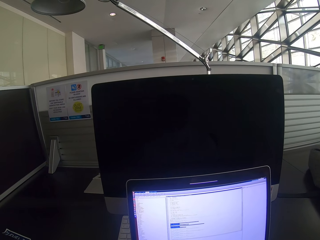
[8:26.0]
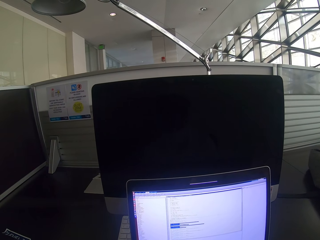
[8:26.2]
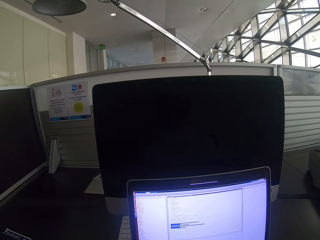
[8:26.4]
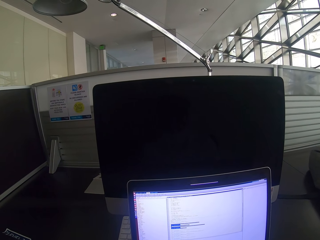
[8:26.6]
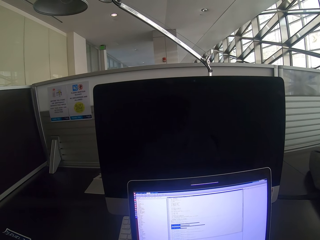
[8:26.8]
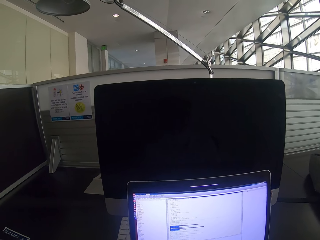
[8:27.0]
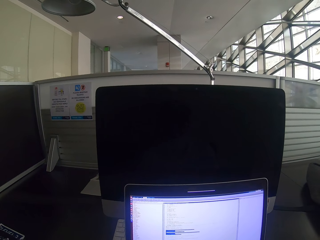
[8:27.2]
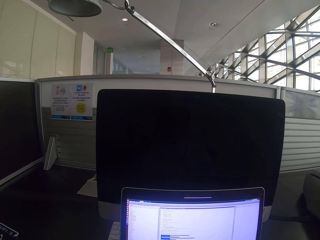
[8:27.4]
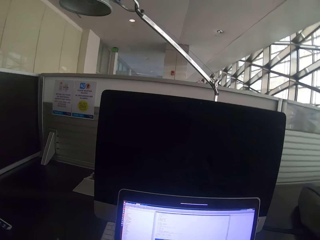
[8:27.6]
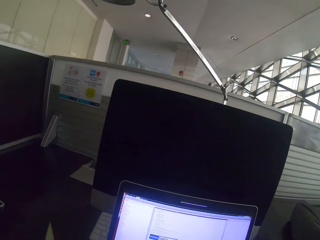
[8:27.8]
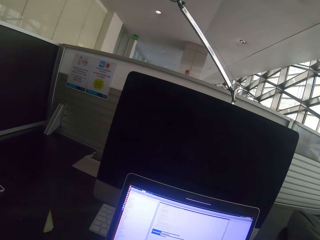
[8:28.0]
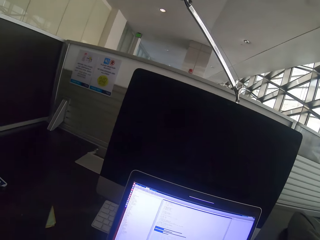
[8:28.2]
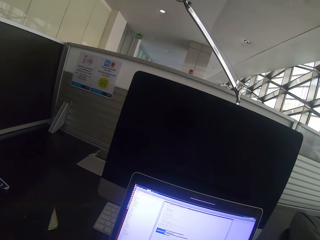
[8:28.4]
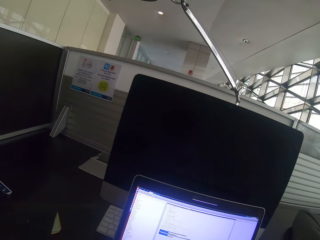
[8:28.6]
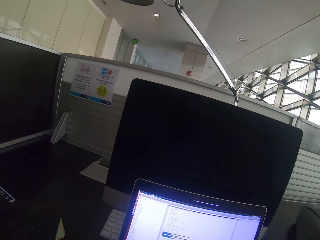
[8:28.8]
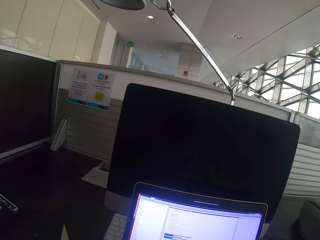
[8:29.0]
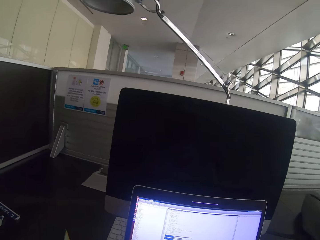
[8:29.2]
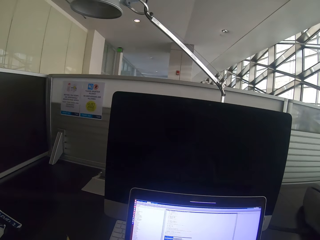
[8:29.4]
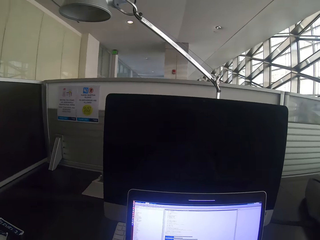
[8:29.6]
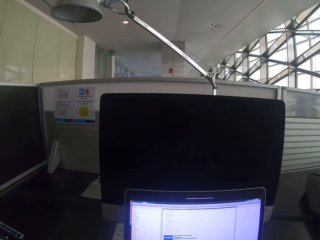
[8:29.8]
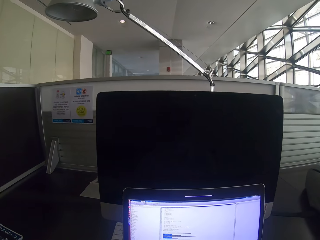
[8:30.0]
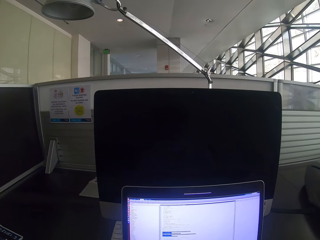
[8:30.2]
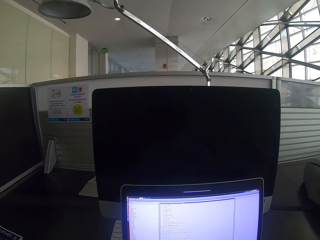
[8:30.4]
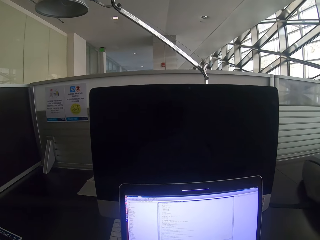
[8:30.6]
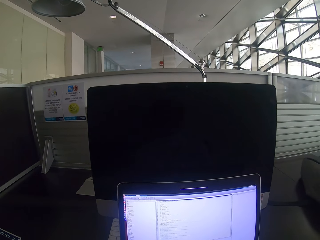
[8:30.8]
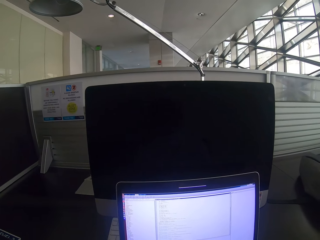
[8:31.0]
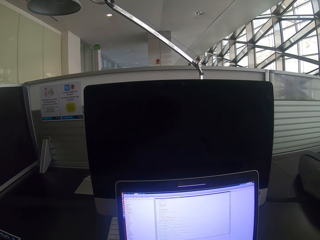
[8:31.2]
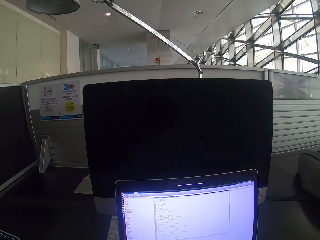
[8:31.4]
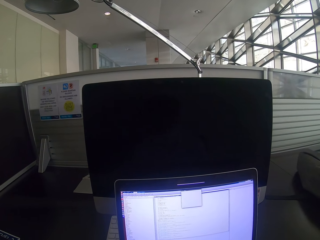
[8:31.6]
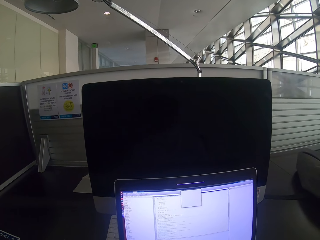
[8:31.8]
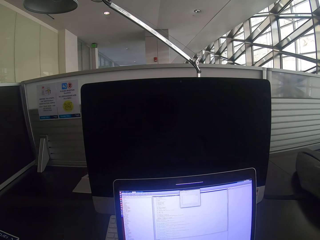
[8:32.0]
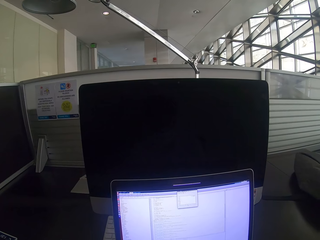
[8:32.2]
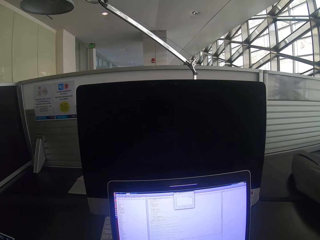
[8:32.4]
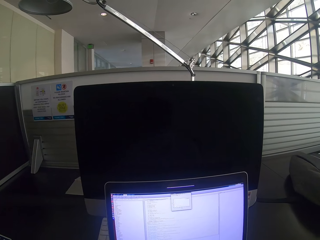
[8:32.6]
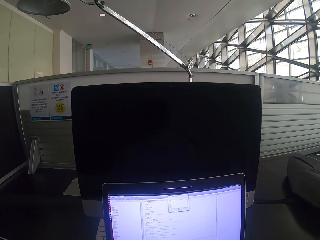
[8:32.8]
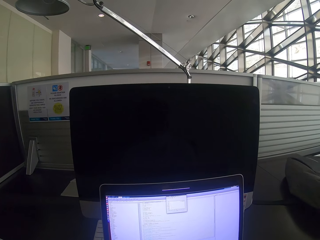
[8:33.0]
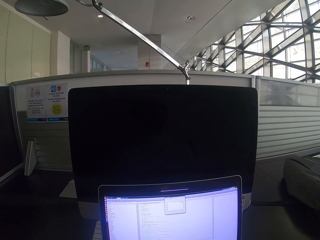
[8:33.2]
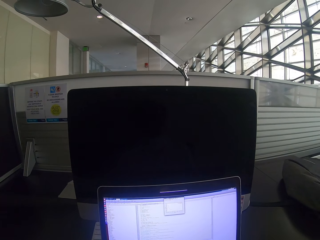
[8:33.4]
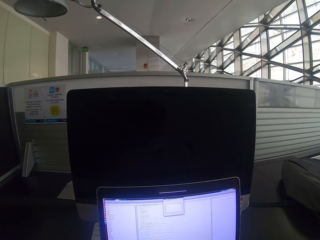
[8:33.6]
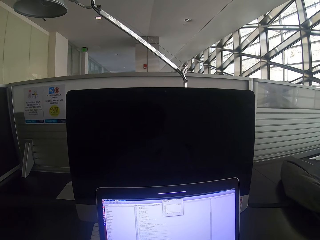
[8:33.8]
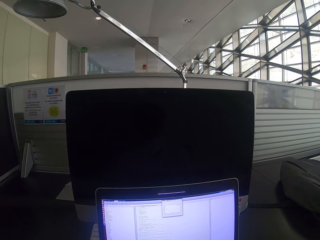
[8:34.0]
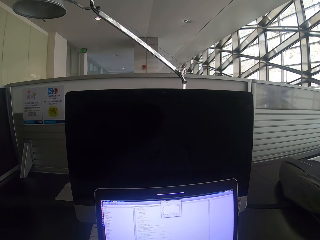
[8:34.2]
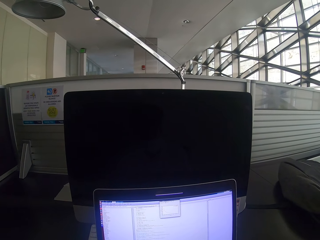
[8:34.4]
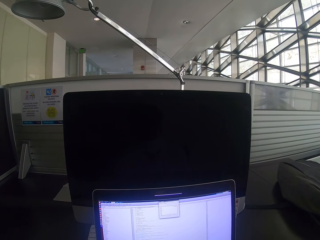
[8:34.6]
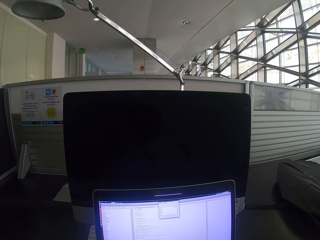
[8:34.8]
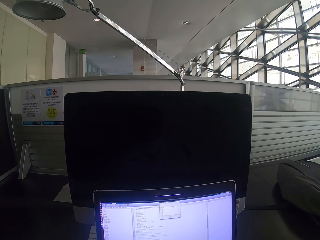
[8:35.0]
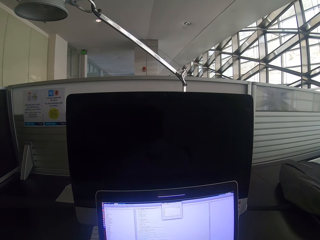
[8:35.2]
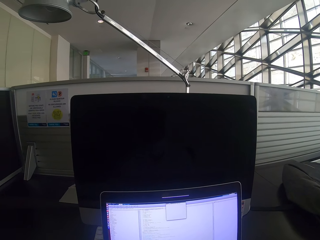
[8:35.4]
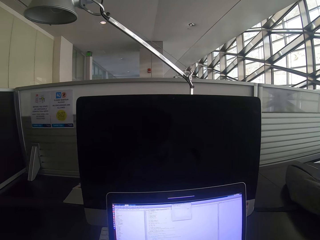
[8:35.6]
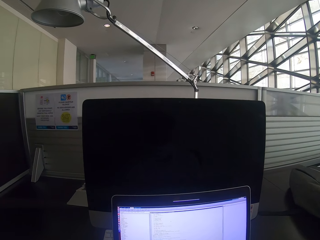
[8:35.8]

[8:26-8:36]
The camera wearer uses the computer.

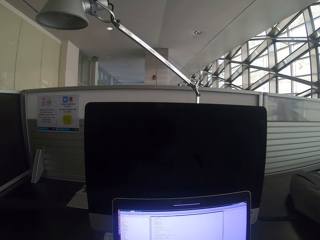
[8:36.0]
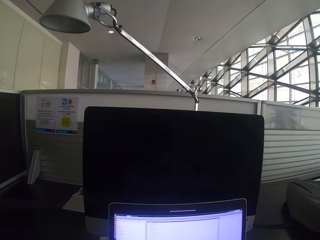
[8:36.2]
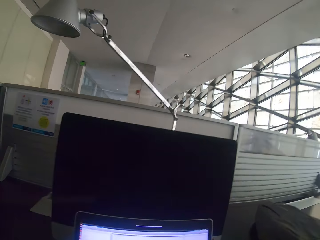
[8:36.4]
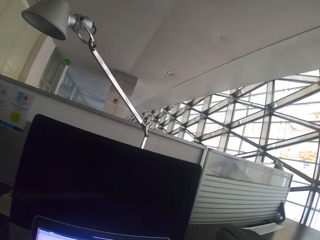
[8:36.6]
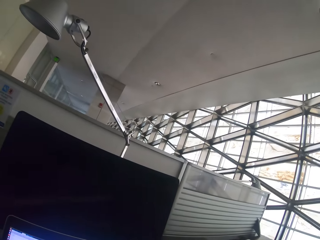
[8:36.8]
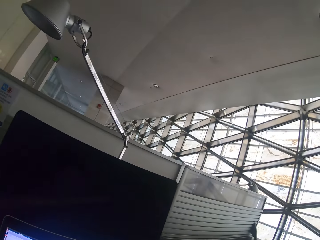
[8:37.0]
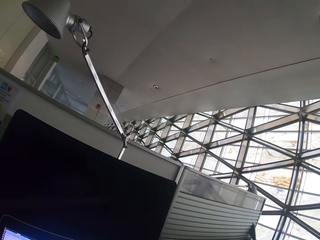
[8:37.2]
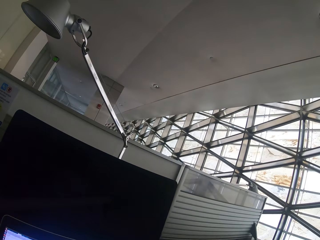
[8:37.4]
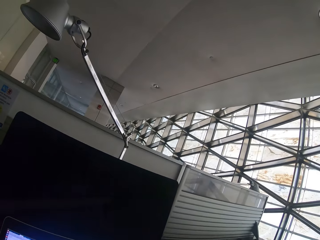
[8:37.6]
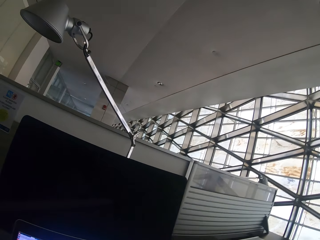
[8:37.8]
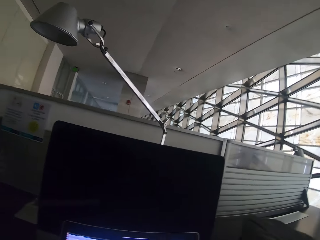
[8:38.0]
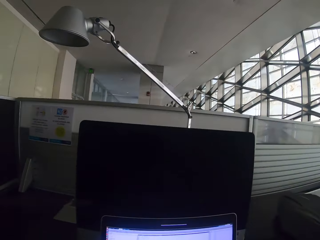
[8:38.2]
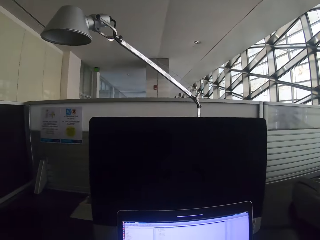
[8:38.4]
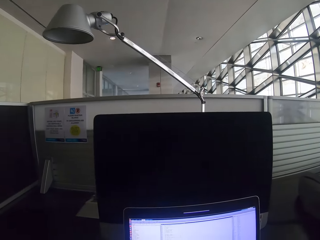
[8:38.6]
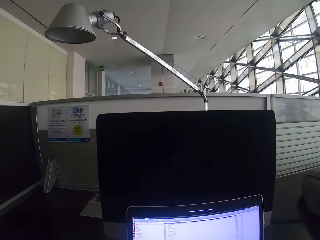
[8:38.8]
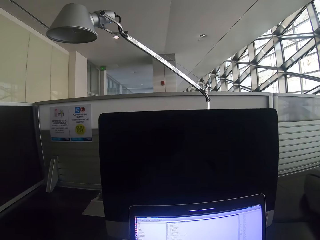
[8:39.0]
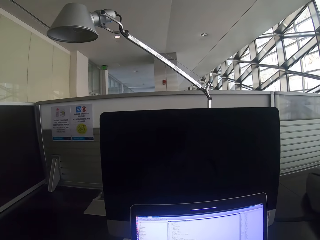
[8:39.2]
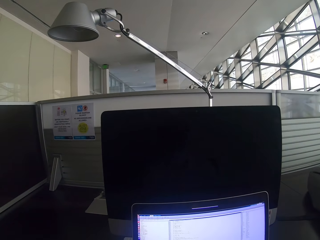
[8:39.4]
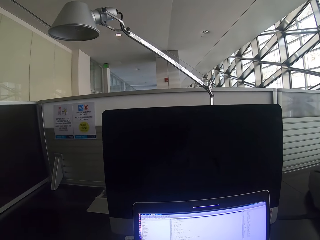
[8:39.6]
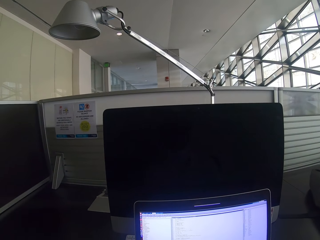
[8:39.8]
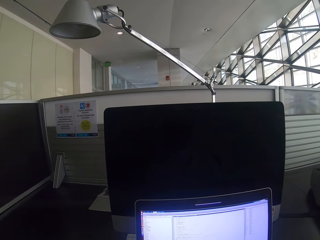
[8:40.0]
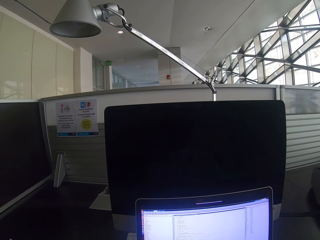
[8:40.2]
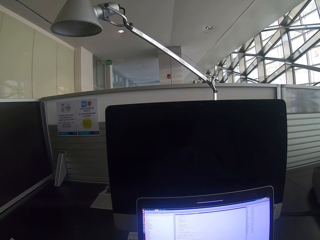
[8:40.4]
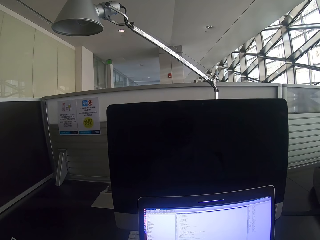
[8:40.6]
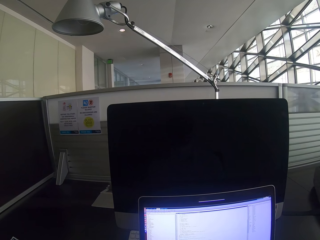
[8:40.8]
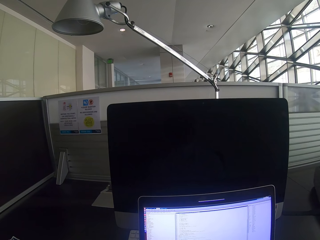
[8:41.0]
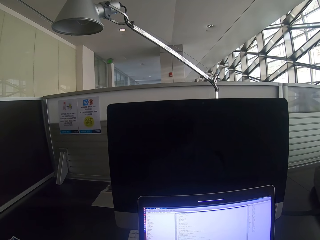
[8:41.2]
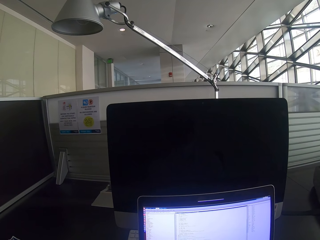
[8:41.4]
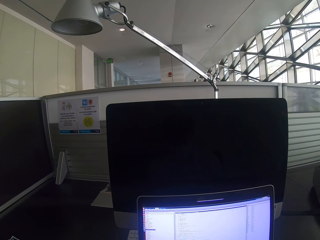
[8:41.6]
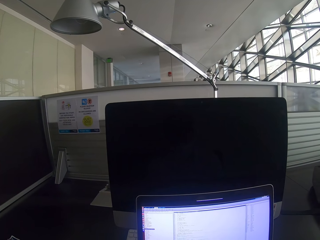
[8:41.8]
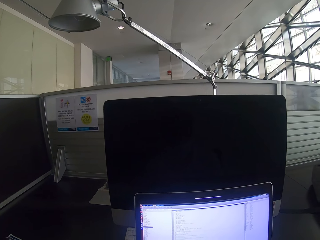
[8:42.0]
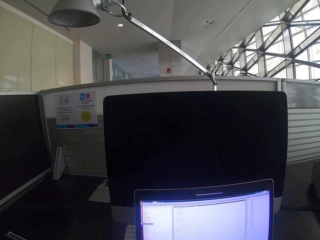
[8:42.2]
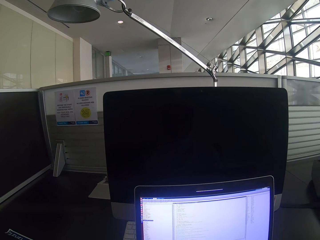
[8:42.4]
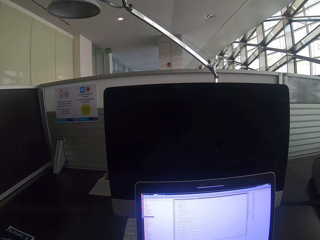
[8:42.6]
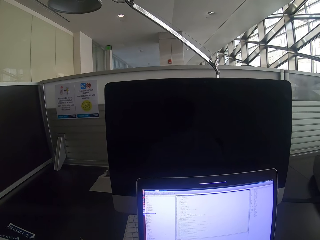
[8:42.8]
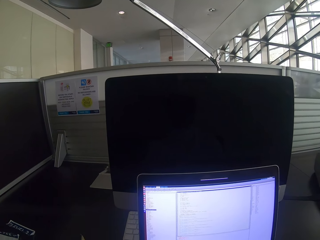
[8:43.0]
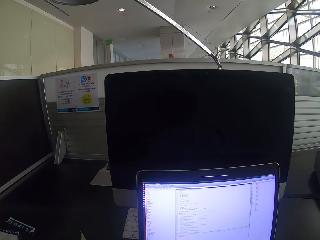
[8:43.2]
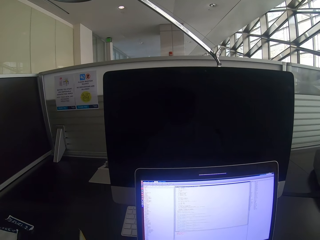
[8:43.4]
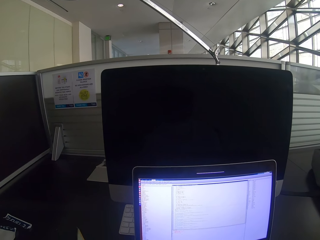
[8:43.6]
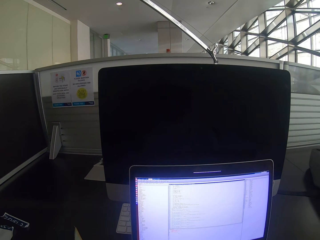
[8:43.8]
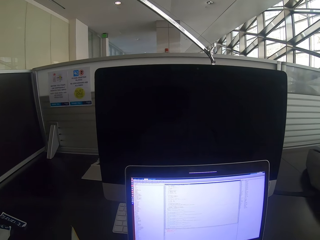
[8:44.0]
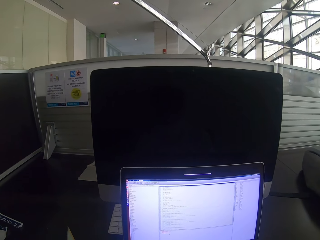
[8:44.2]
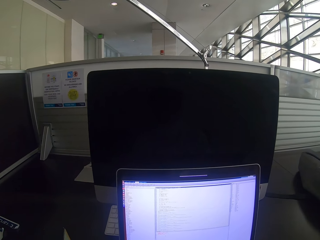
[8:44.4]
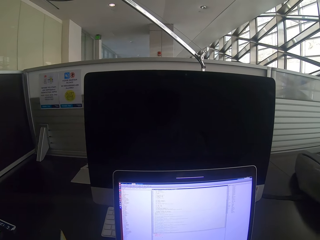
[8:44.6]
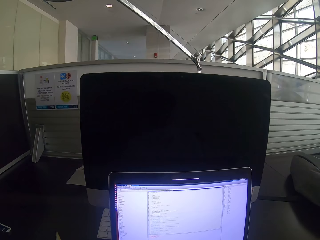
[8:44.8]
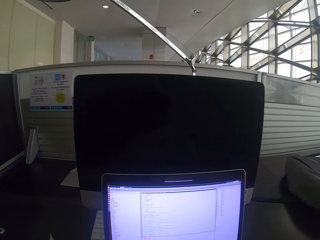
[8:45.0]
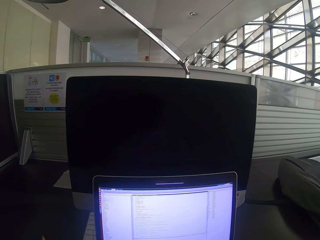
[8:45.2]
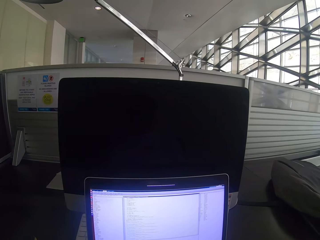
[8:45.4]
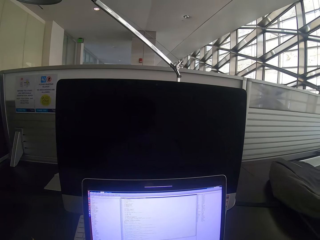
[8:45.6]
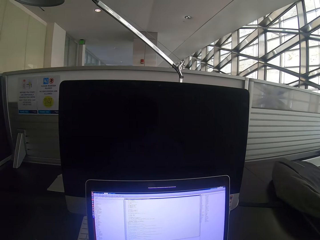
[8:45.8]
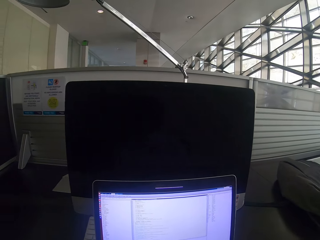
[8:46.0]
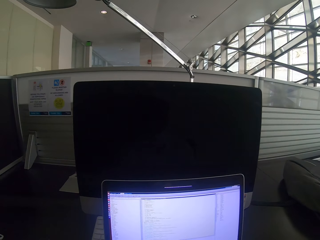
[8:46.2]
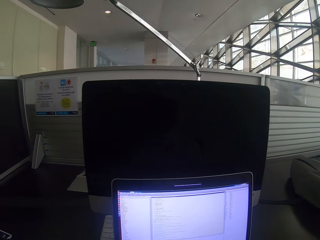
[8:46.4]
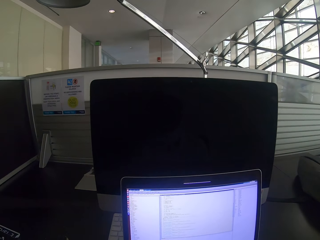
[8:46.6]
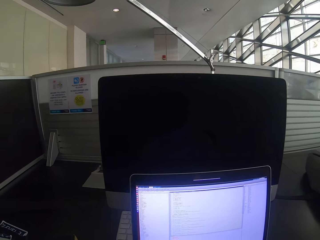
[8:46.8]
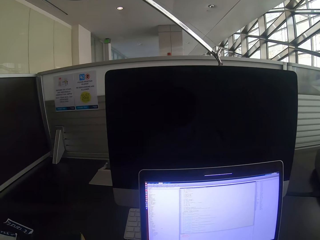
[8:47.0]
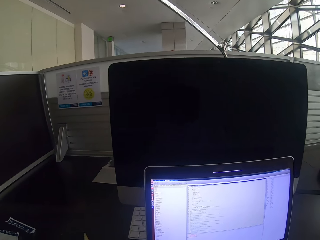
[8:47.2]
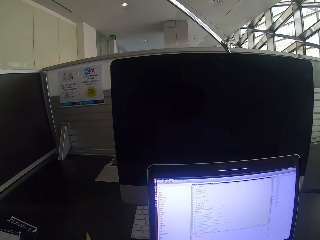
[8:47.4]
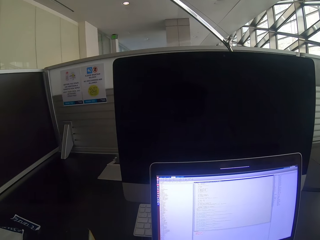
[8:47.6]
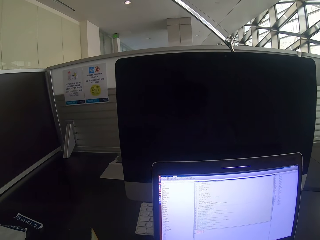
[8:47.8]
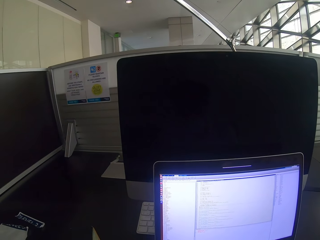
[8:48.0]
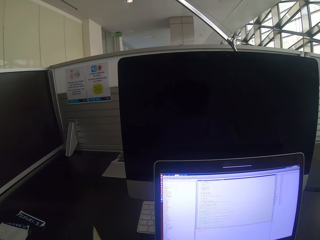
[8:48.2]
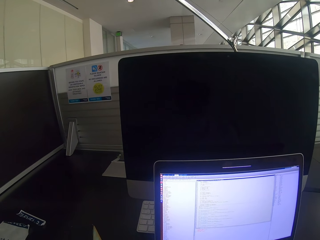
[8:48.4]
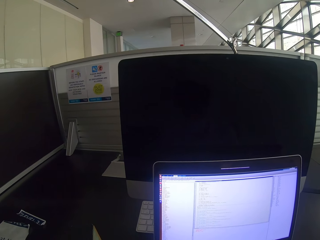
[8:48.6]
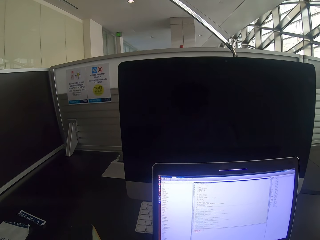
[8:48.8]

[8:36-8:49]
The camera wearer looks to the side. They stare at the laptop. They scroll the mouse.
